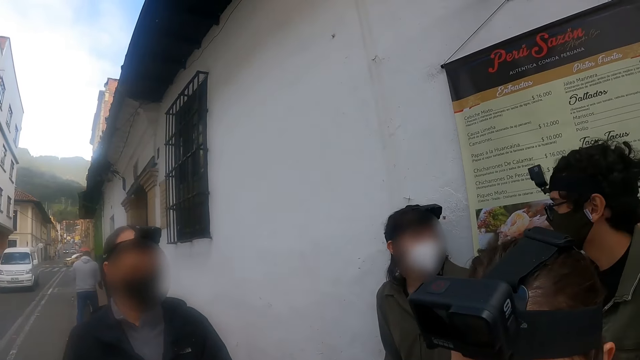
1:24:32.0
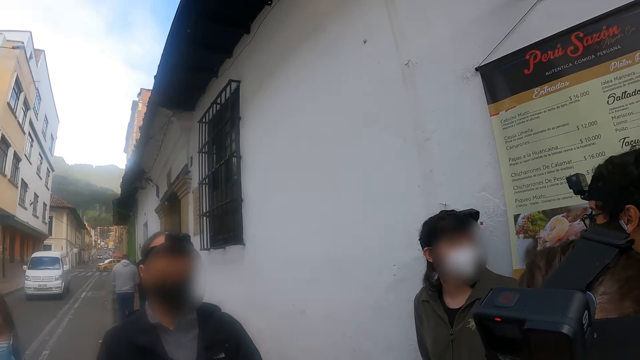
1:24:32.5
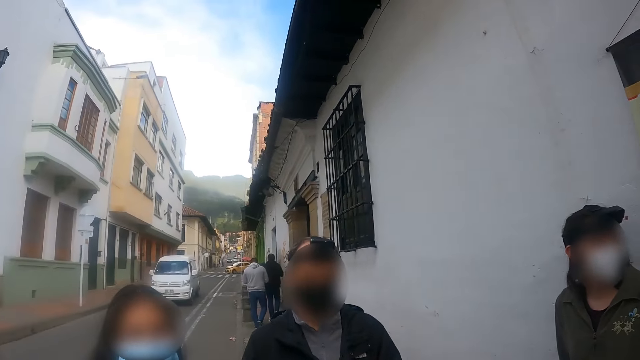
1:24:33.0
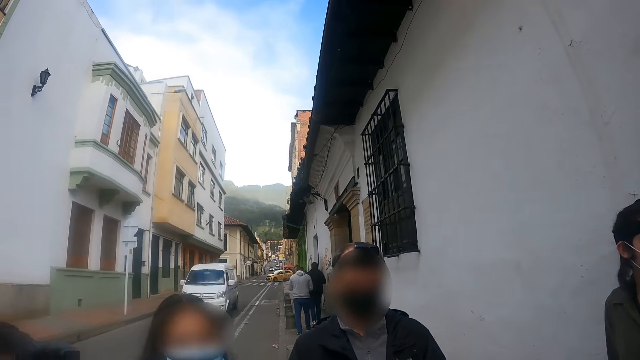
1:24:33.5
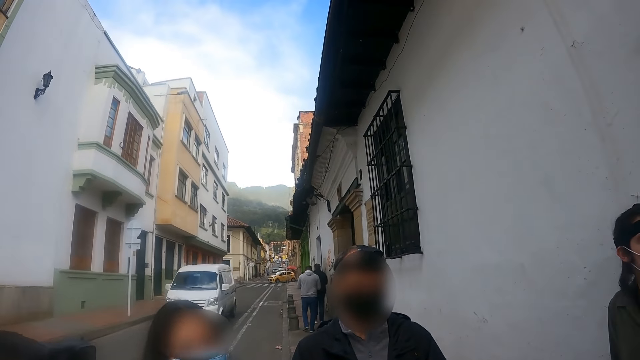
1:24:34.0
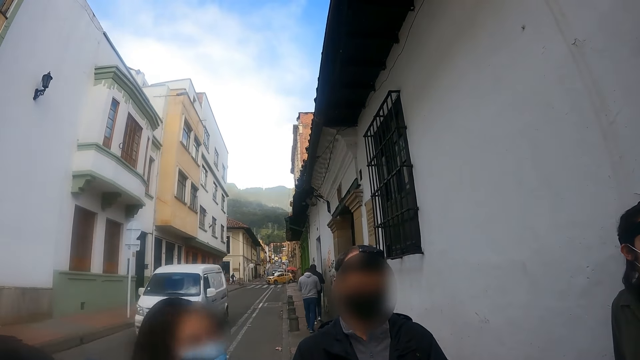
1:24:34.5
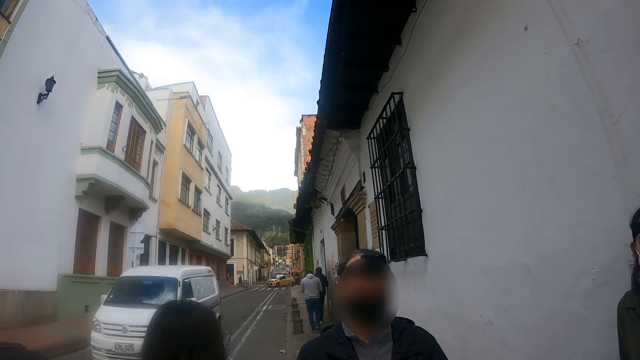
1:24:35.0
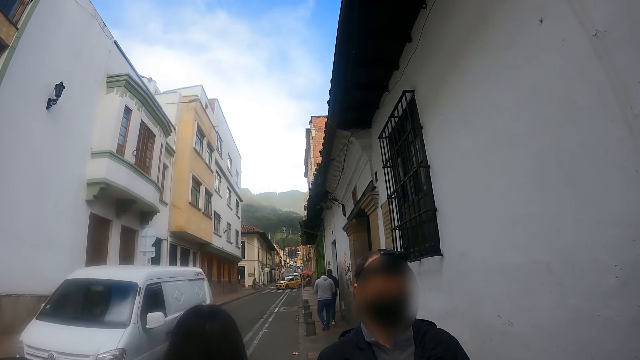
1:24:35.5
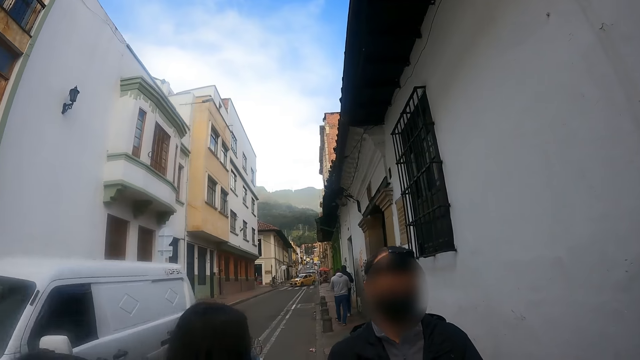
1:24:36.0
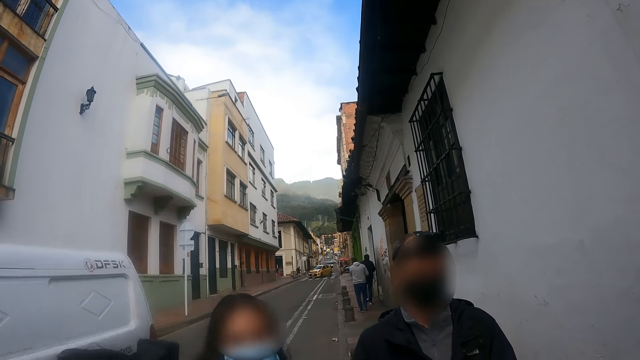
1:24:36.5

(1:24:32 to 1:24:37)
The camera wearer looks around.

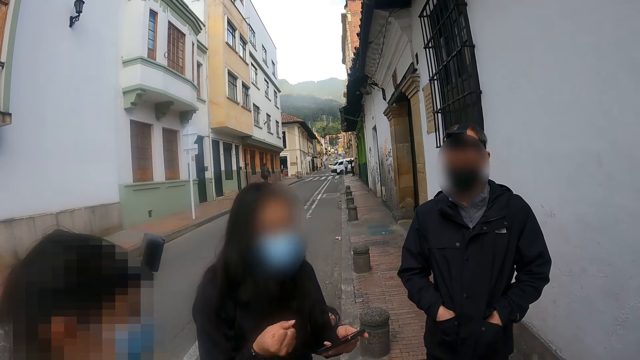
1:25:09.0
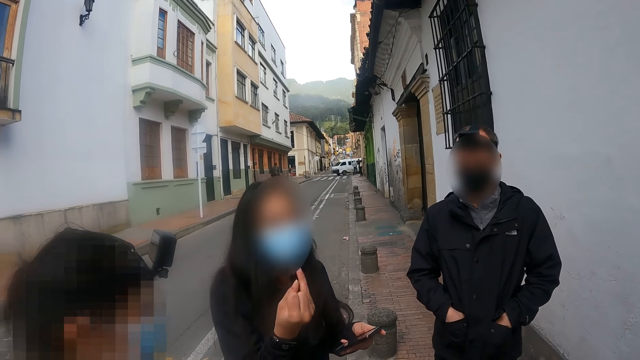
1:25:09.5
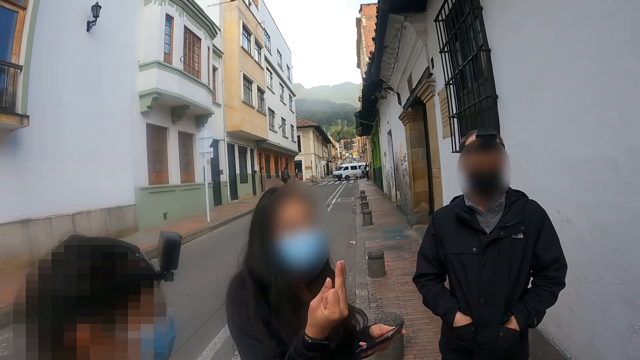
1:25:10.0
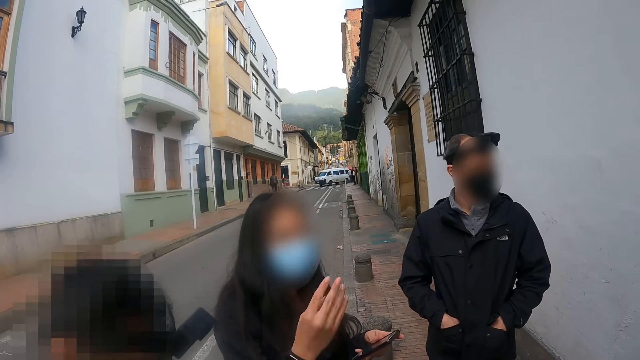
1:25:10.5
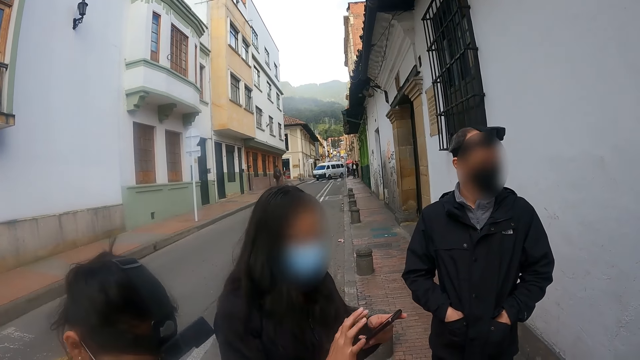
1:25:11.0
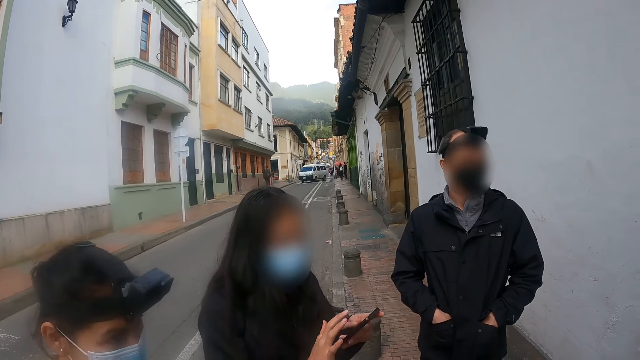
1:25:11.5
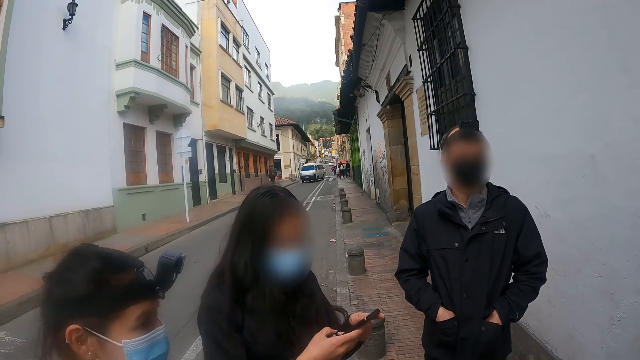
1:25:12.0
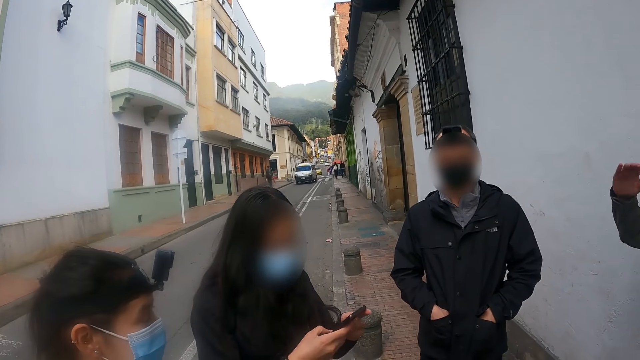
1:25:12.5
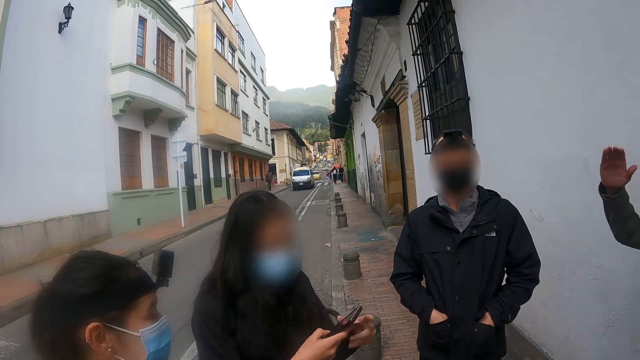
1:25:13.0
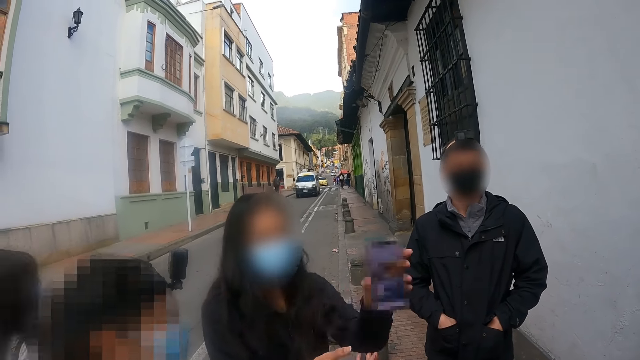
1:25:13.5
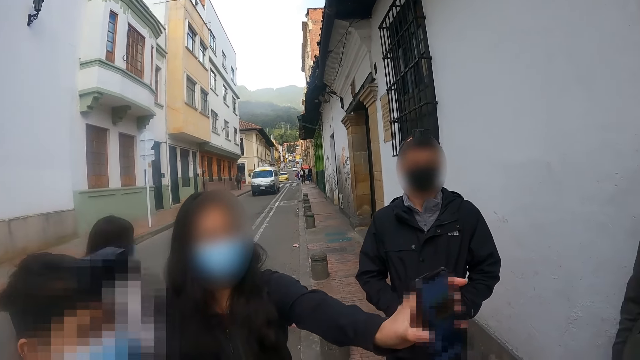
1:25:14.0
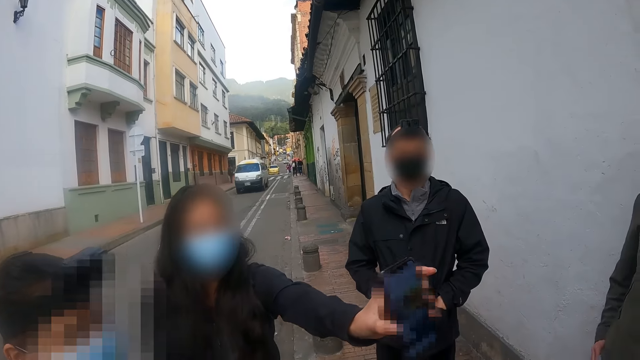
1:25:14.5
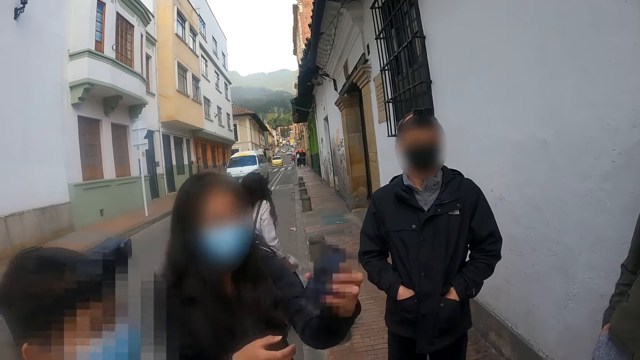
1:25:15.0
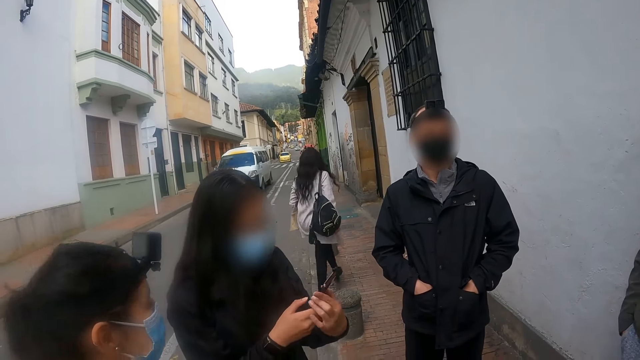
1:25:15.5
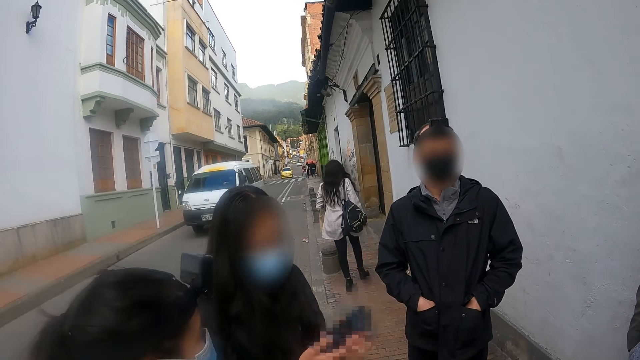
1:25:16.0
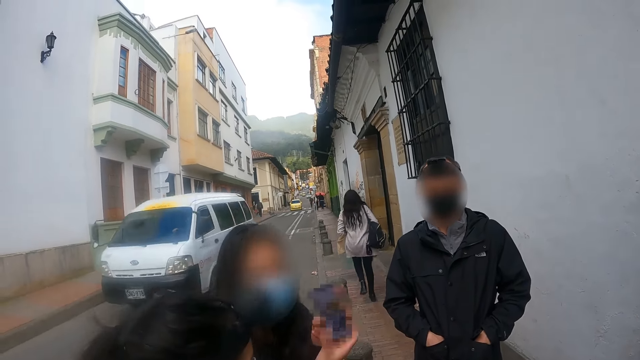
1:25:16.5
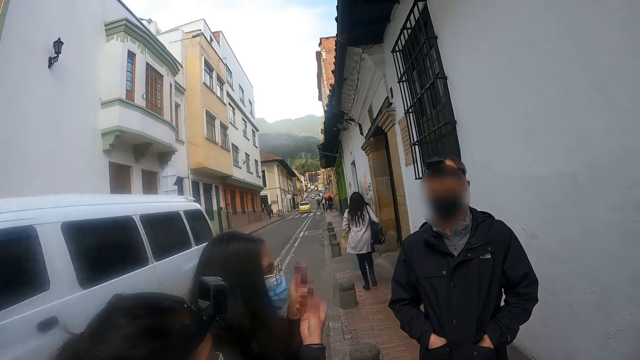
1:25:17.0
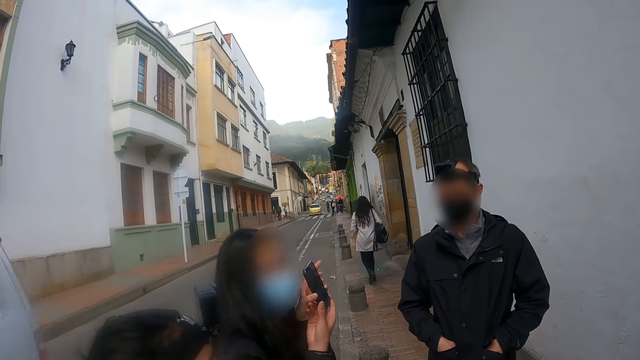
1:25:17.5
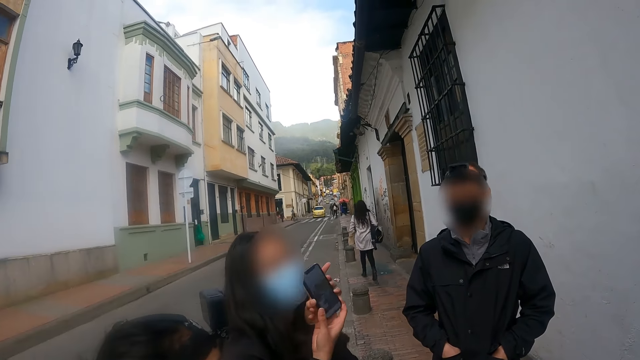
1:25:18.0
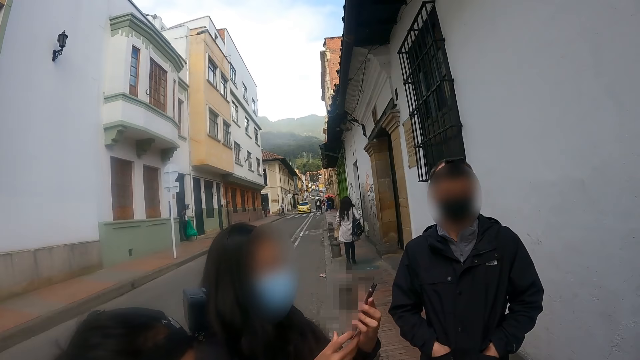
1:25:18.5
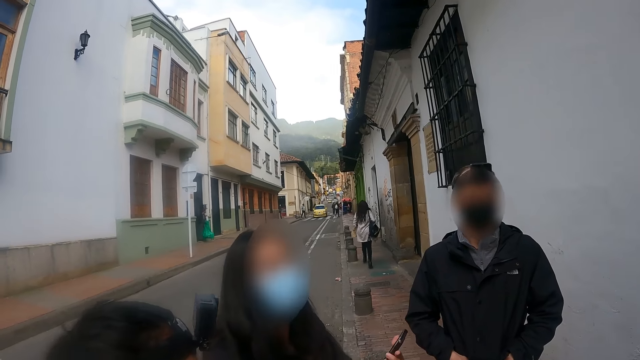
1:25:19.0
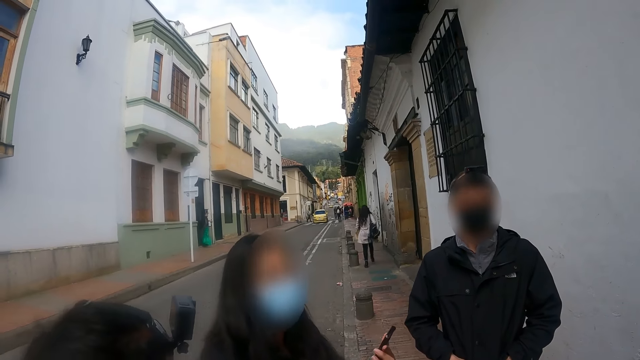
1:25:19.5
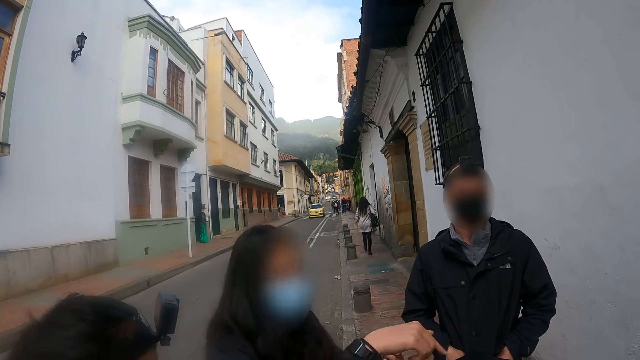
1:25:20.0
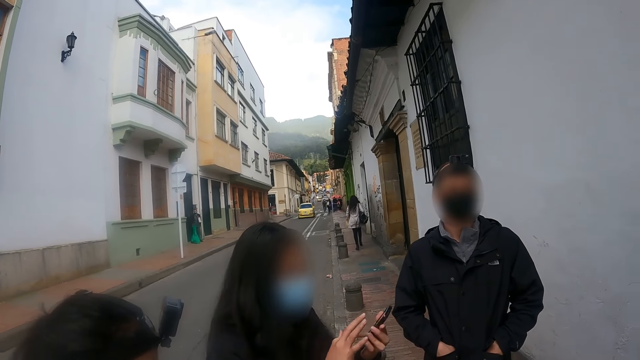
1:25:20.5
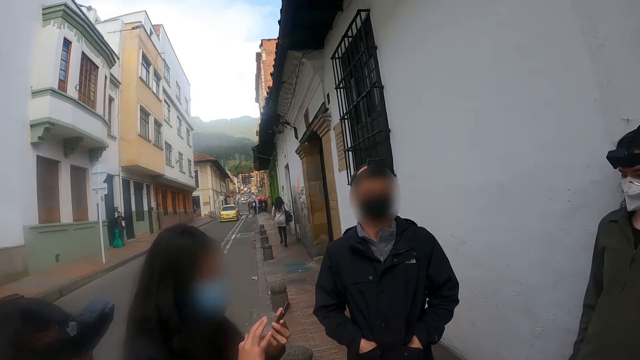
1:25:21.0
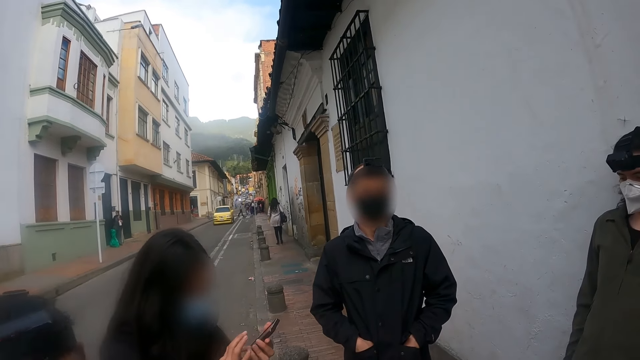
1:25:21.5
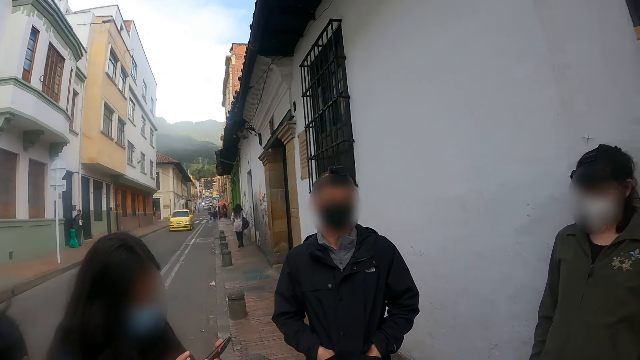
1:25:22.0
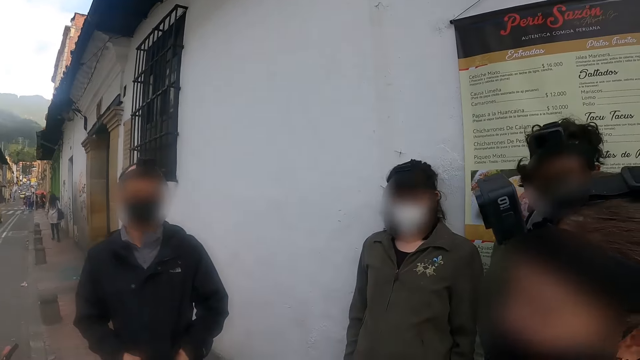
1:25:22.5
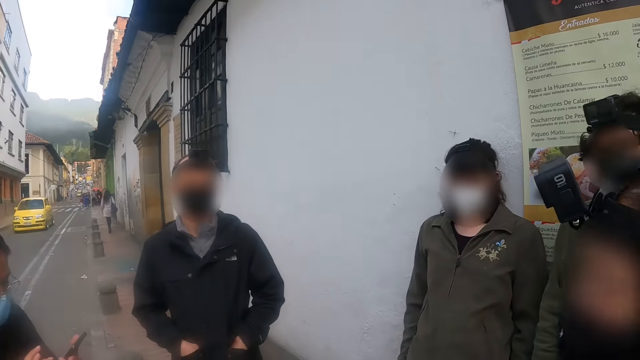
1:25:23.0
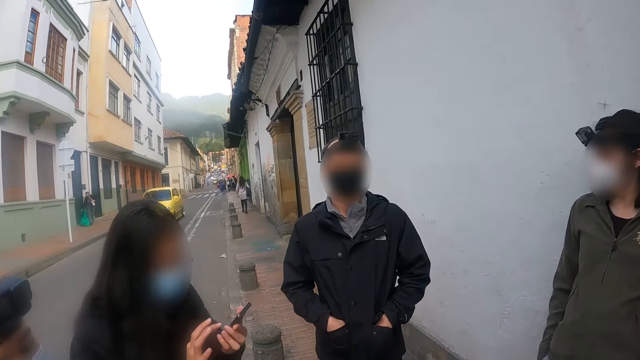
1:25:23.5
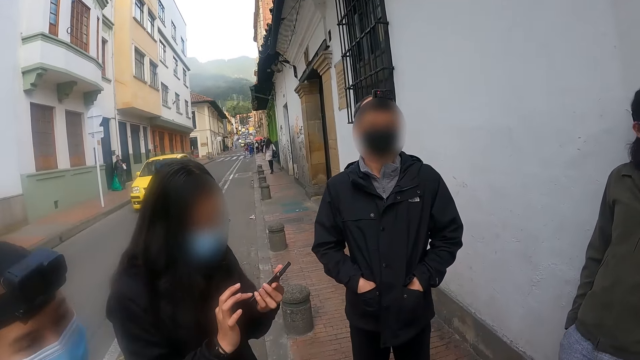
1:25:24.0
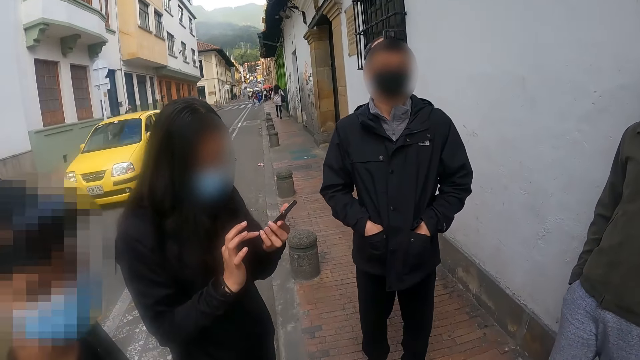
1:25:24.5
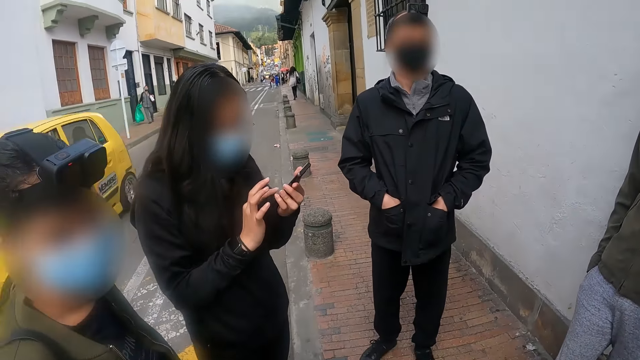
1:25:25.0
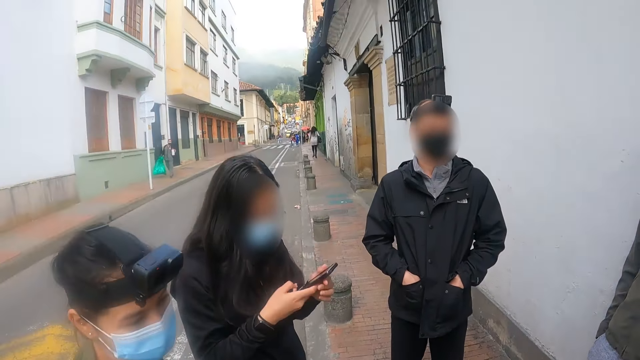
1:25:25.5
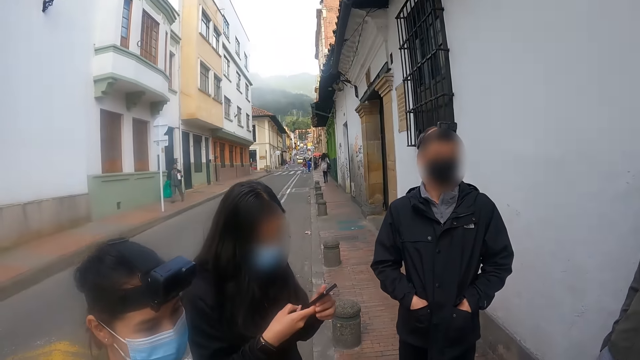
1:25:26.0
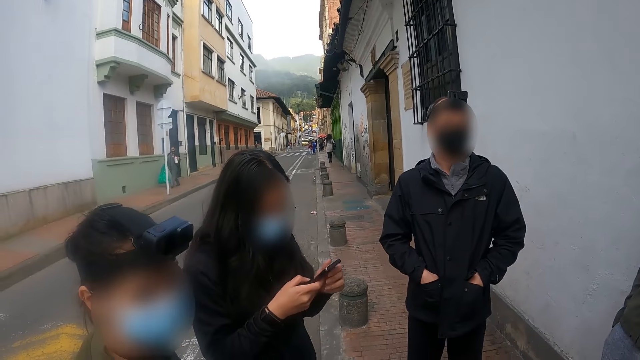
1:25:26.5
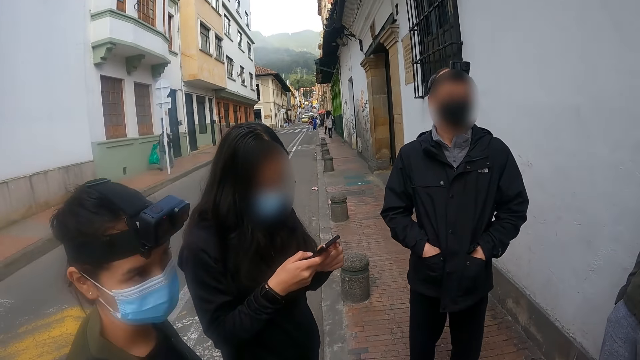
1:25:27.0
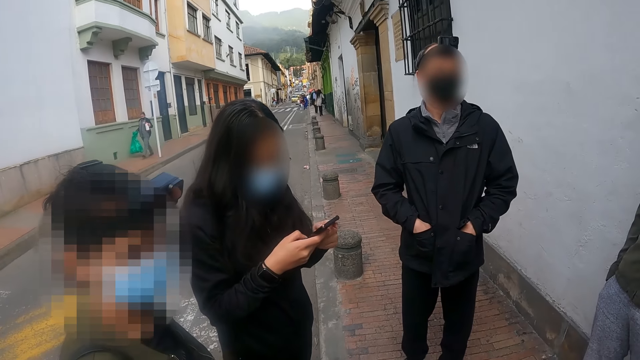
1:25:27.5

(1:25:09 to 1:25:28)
A woman speaks and uses the phone. A man speaks. The woman shows the phone and speaks. The camera wearer looks around.
